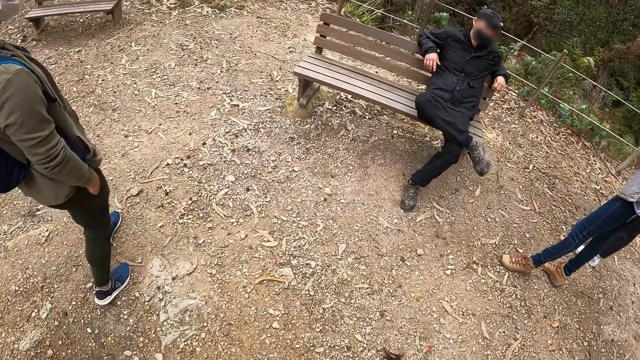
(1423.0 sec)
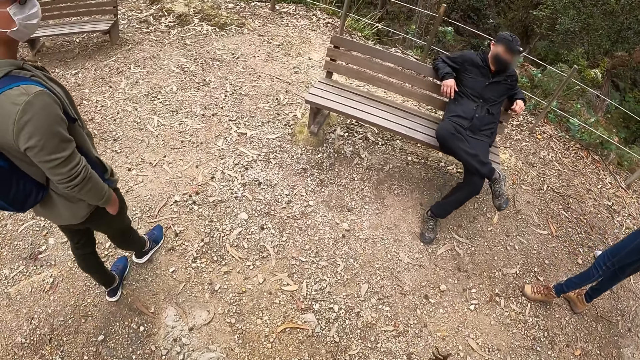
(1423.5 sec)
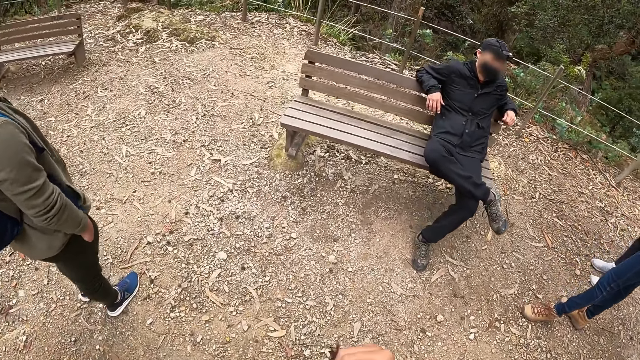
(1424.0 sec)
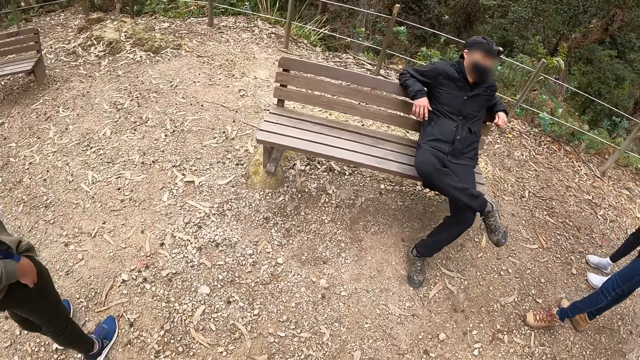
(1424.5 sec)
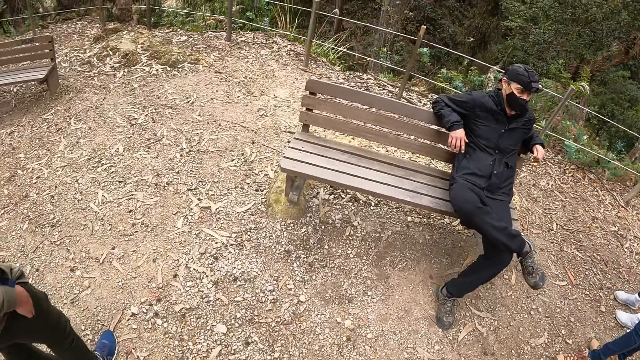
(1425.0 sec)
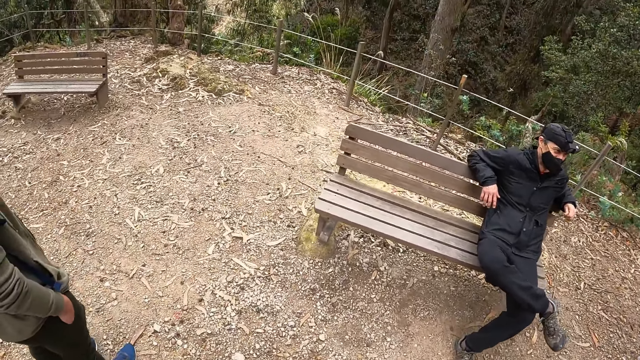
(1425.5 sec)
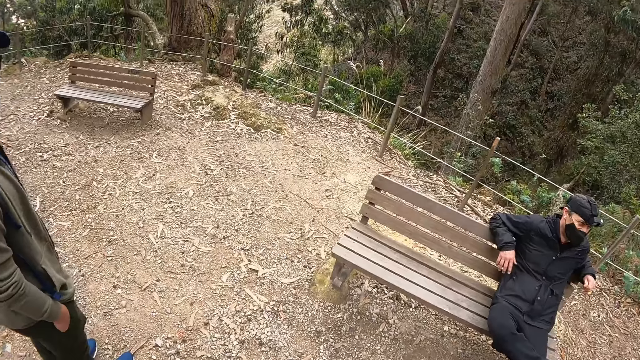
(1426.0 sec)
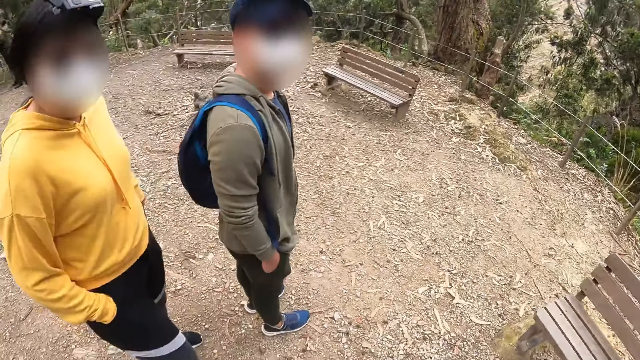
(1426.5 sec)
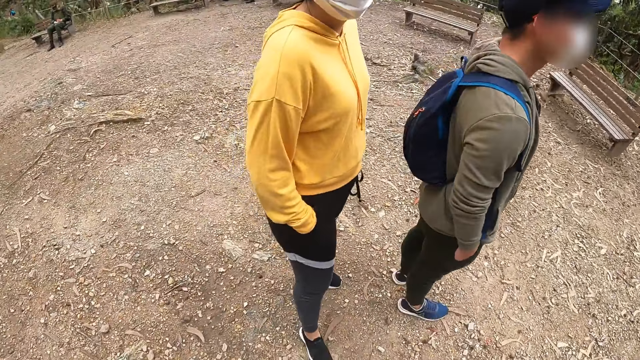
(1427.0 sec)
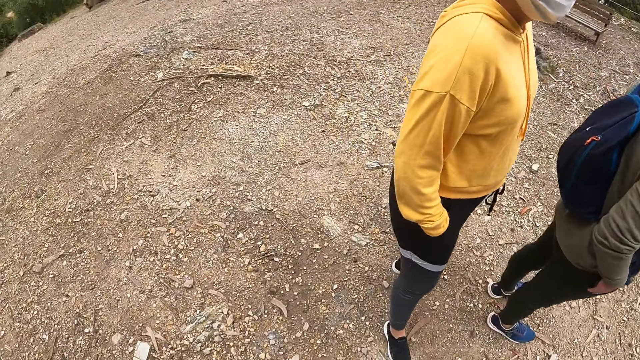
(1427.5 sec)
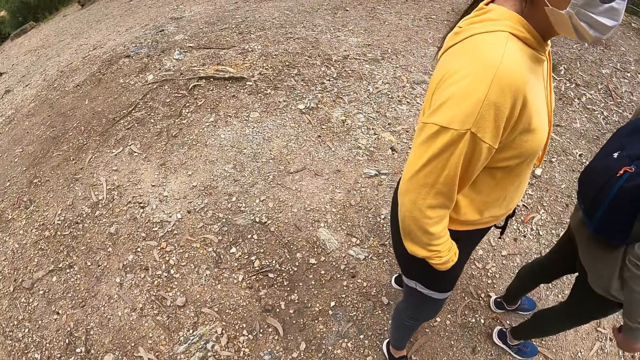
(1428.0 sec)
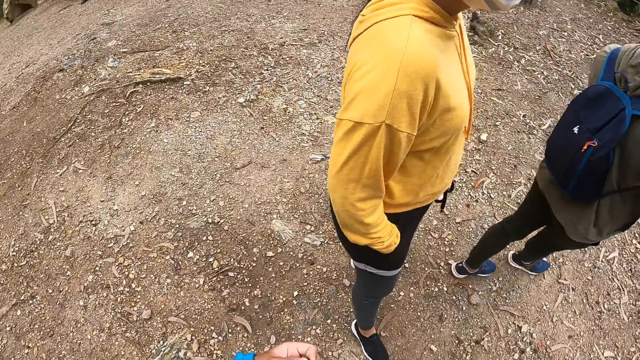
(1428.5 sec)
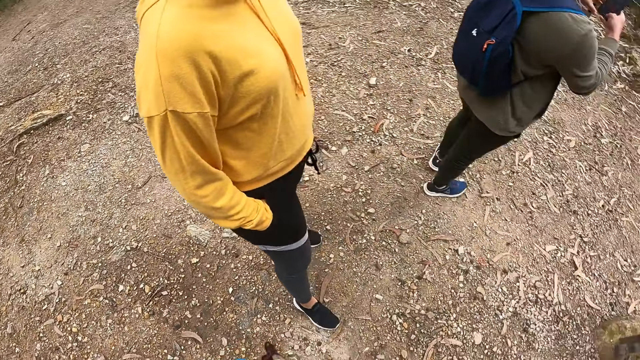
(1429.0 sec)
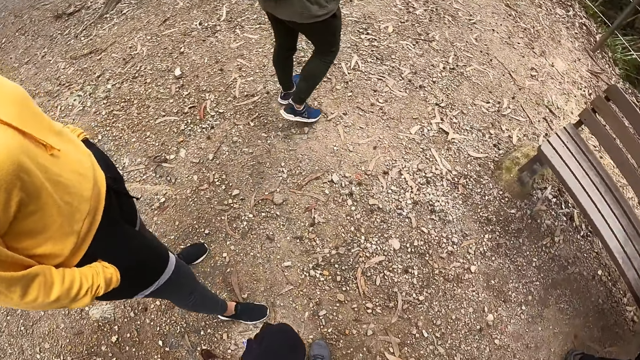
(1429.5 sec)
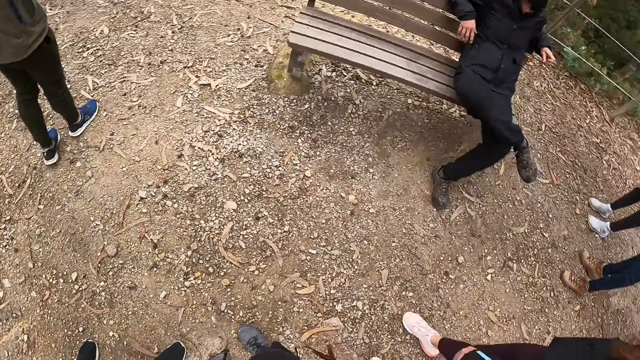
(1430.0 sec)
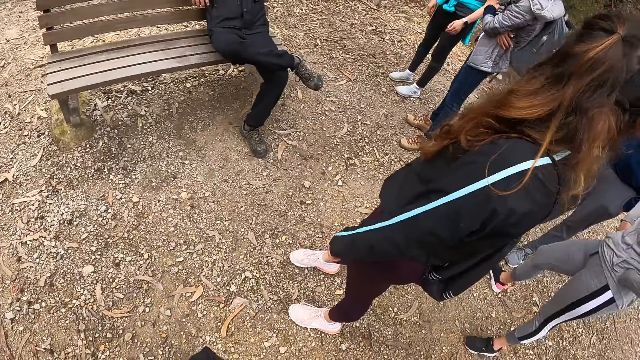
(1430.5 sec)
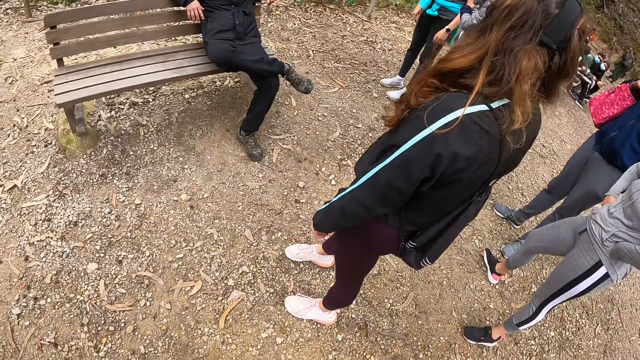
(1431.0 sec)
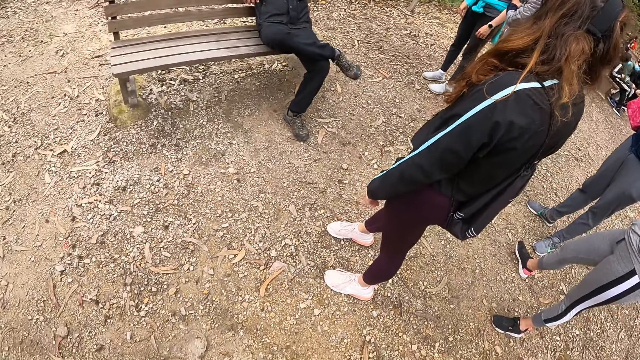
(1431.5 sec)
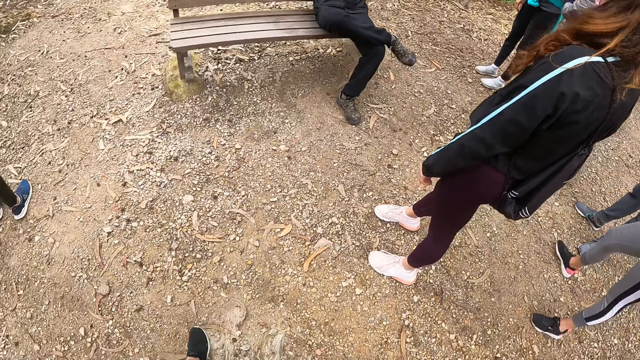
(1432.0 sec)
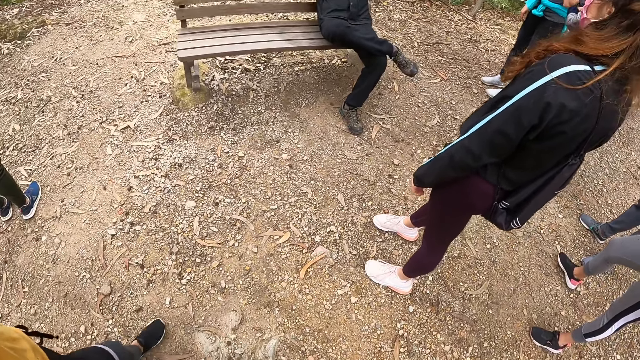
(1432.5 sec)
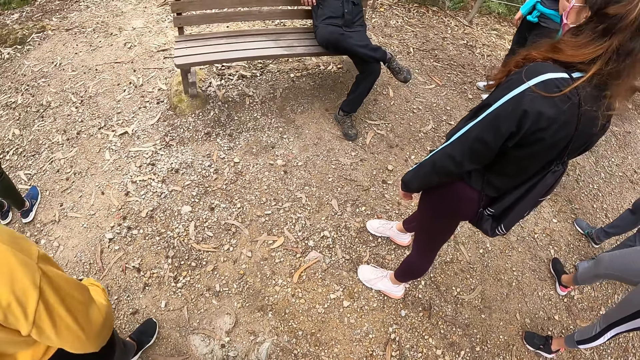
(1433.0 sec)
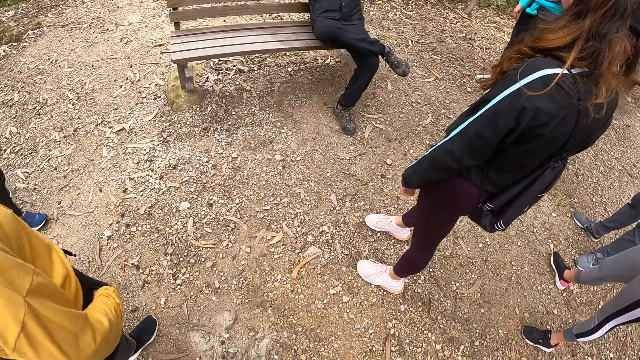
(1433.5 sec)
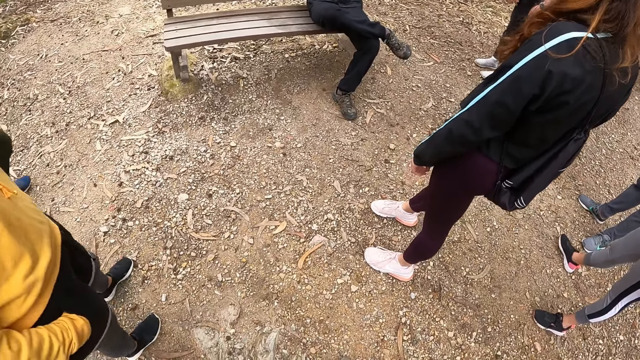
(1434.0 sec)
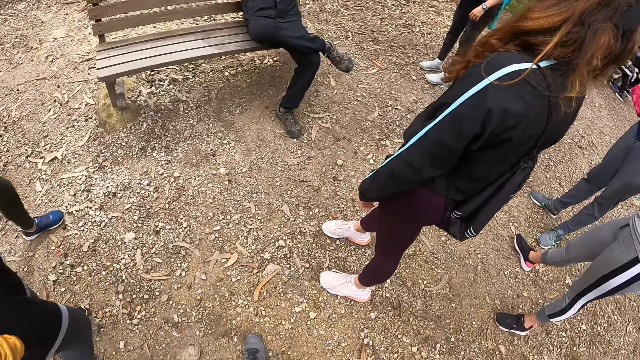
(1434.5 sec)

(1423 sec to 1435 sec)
A man sits on the bench. The camera wearer looks around.

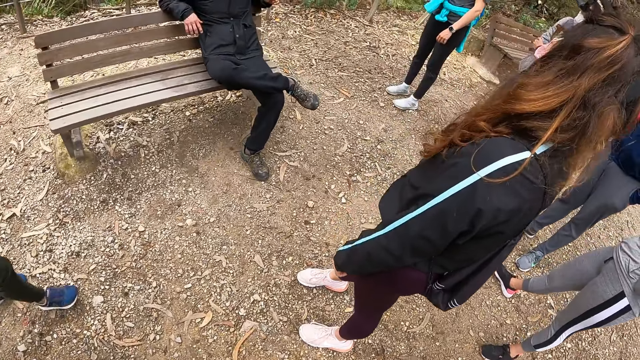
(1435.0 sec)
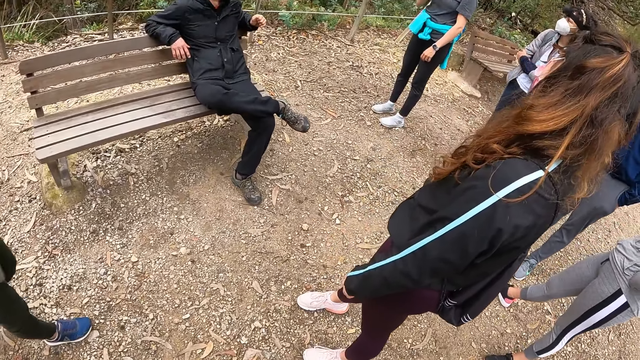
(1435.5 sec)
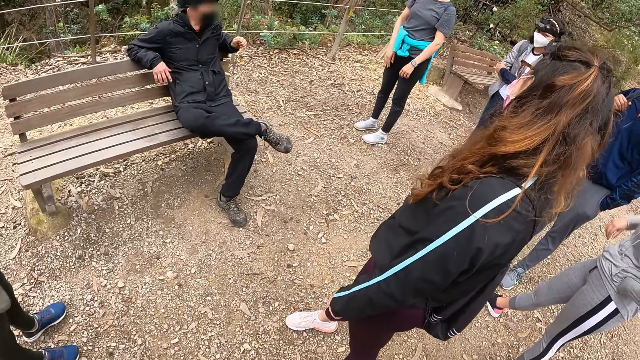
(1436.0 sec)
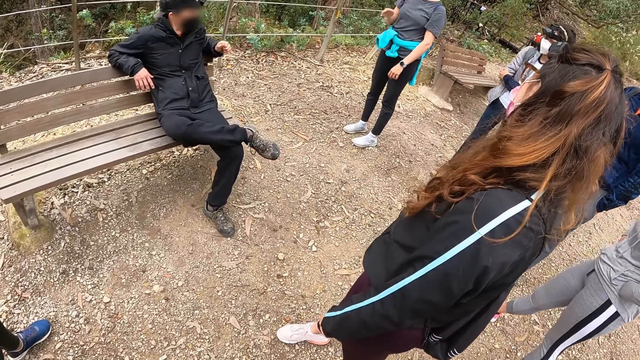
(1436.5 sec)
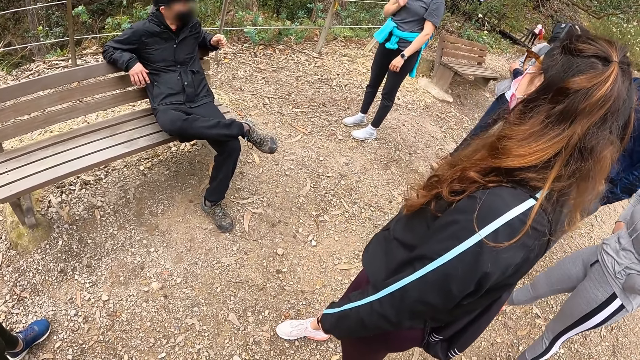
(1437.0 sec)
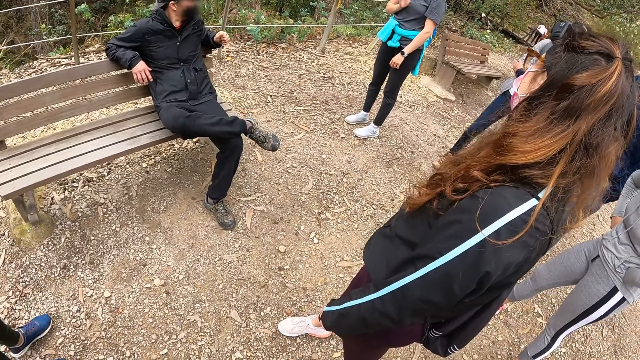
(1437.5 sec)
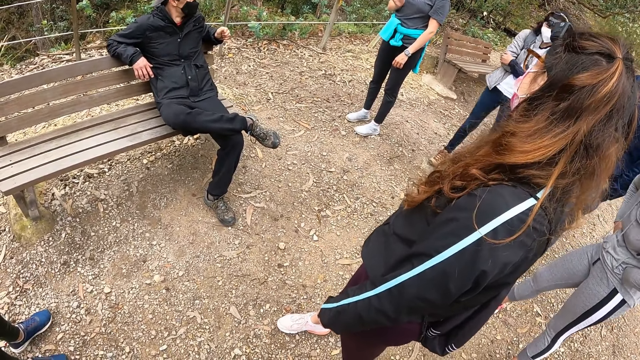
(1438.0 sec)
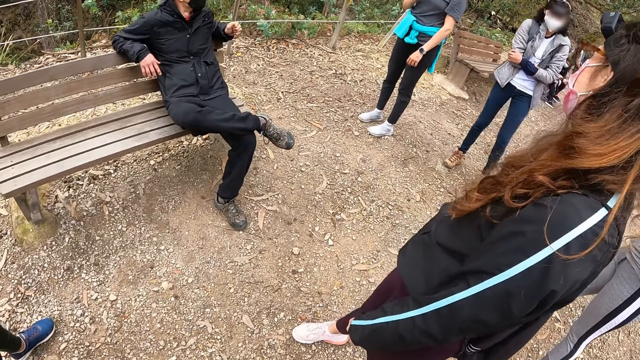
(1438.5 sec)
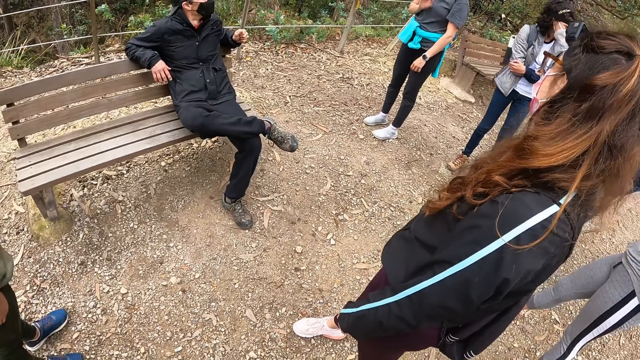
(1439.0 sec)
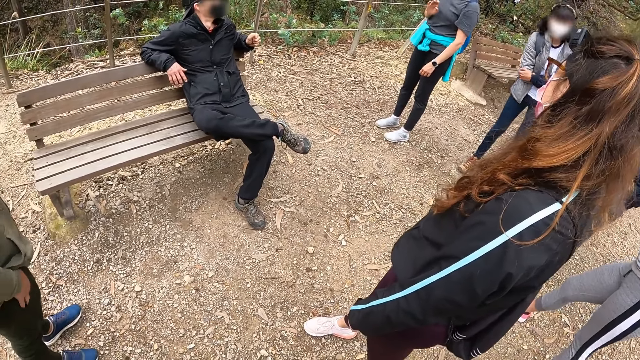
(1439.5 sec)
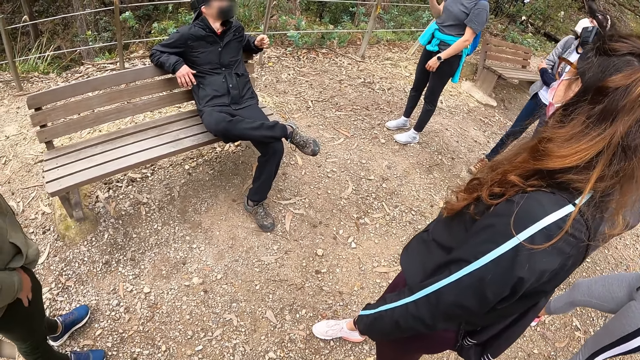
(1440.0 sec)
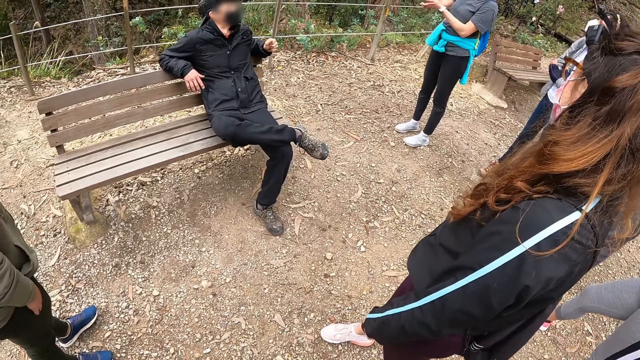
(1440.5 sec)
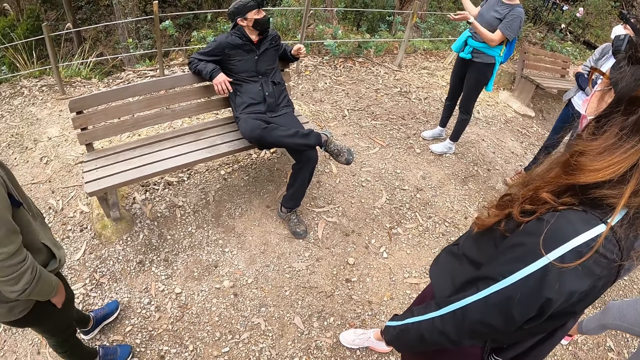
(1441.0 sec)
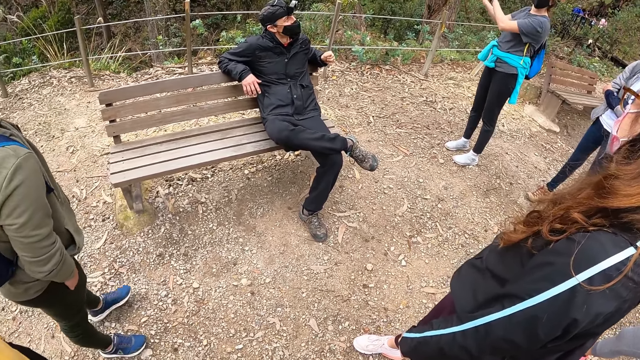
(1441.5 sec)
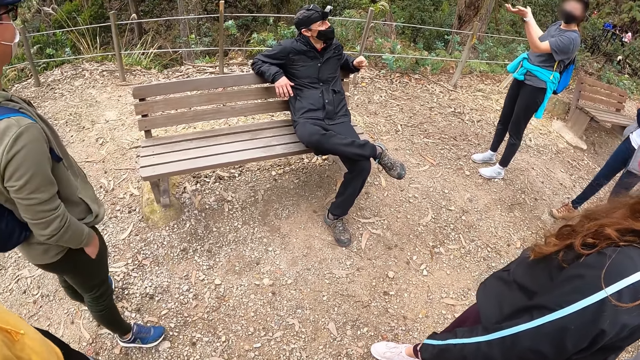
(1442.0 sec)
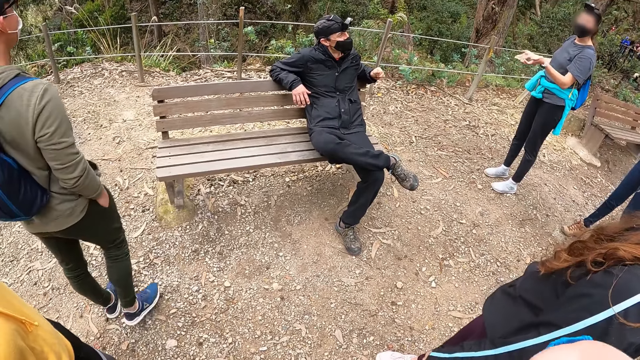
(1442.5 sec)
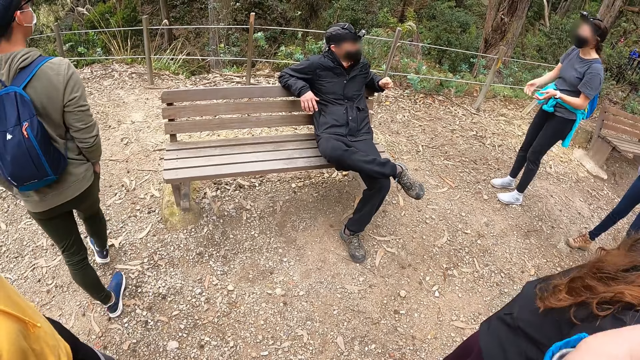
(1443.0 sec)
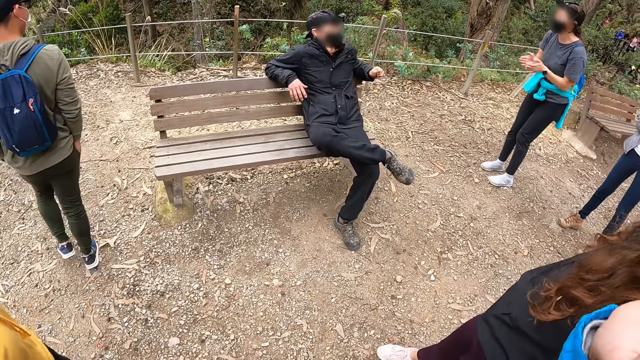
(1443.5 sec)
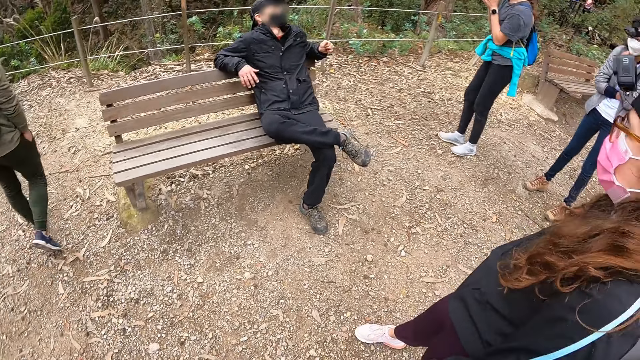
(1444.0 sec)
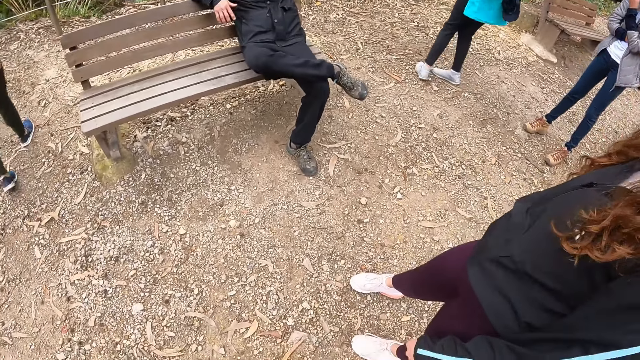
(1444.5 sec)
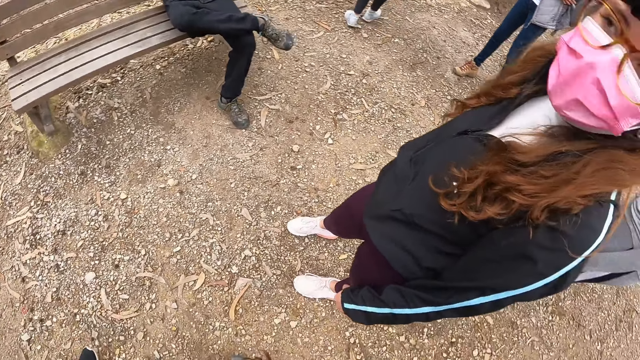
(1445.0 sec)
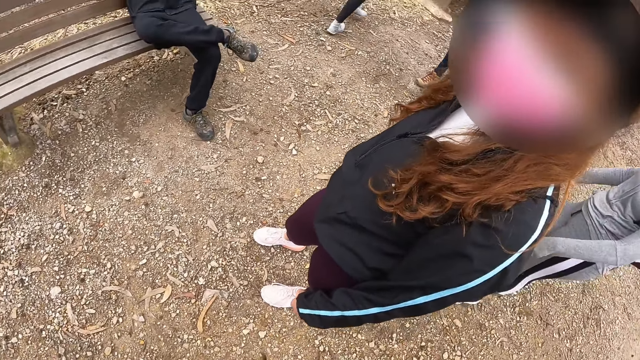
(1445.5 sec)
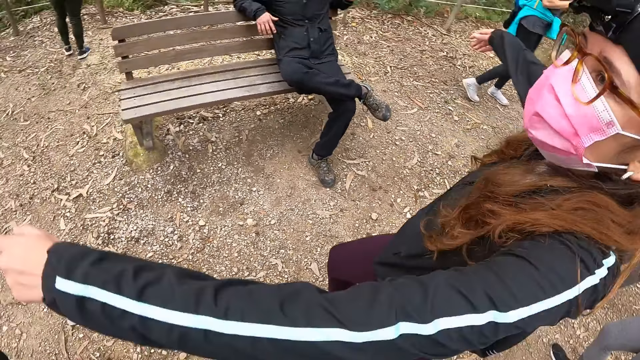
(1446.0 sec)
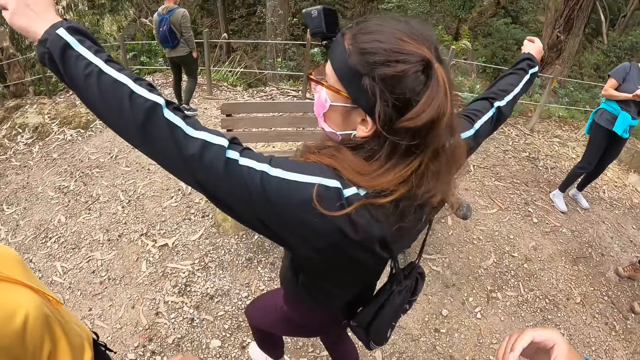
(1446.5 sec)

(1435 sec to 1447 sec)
The camera wearer looks at the man. They raise the right hand. They look around. A woman raises both hands.
